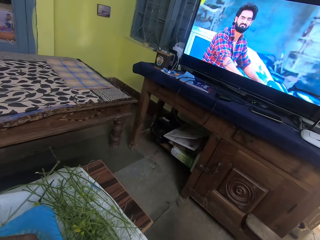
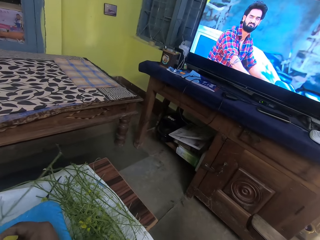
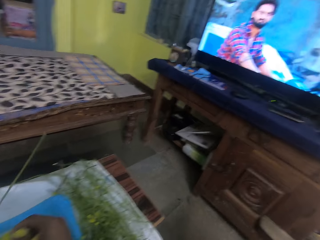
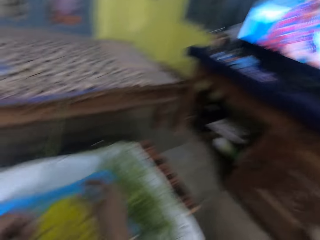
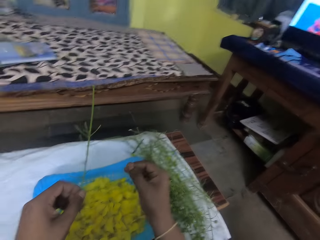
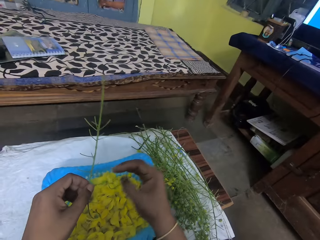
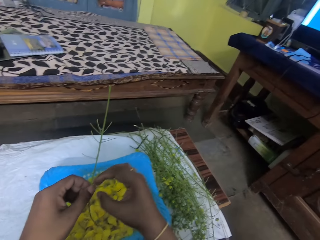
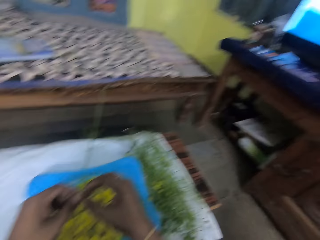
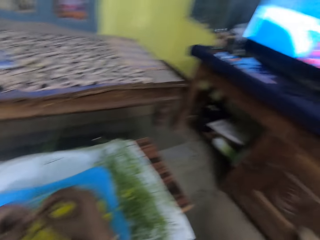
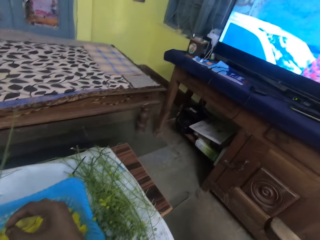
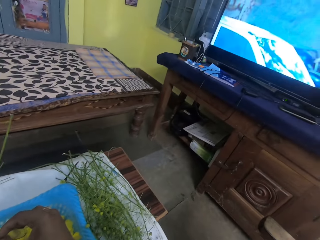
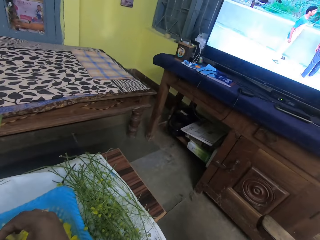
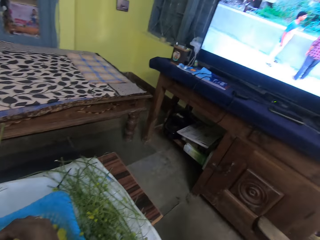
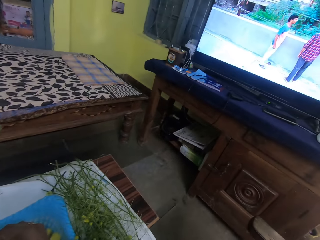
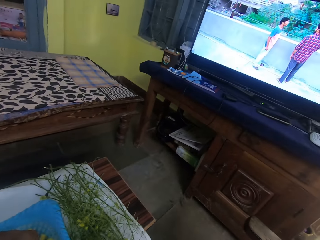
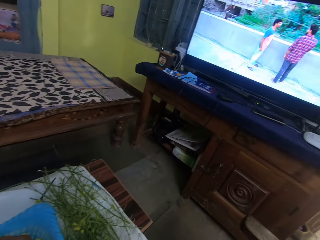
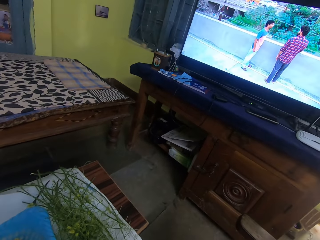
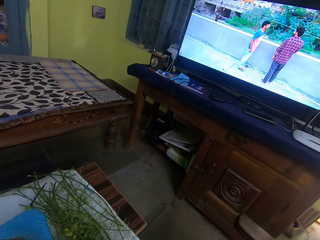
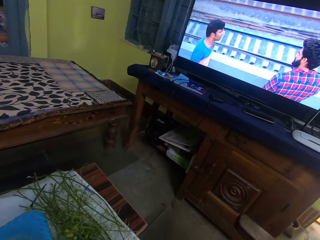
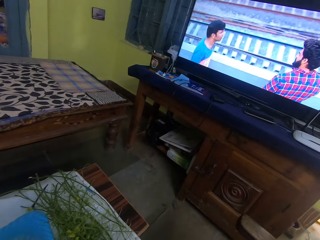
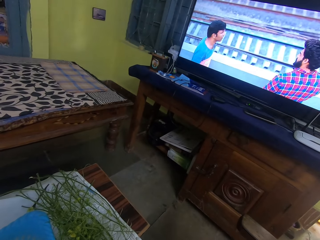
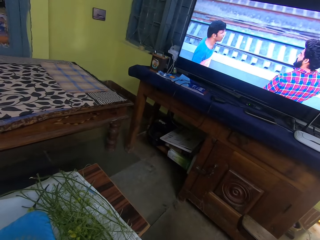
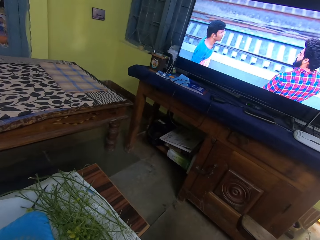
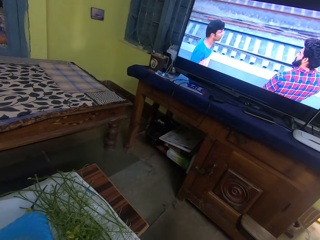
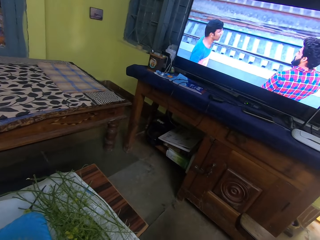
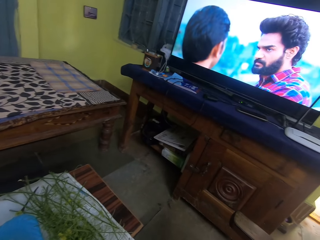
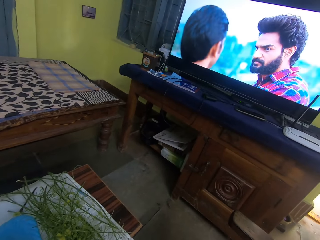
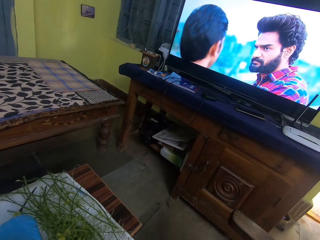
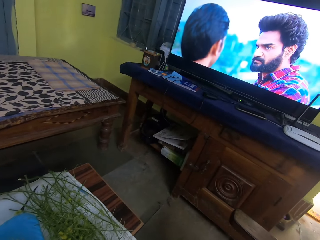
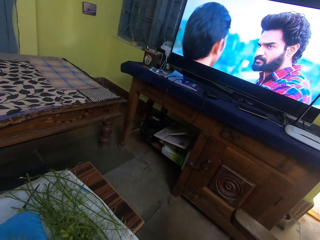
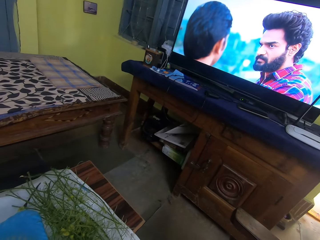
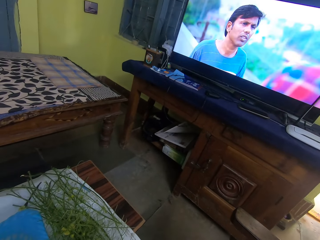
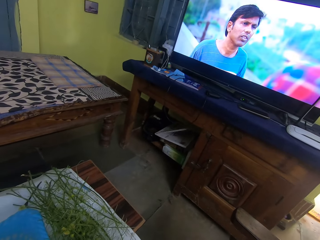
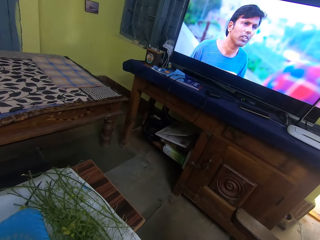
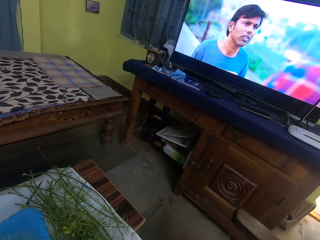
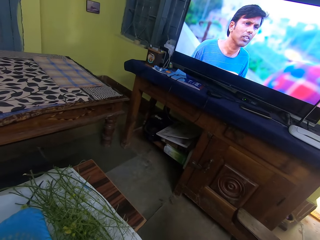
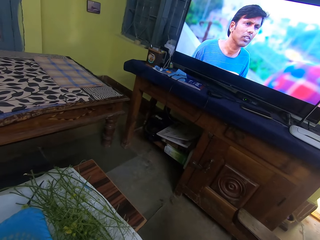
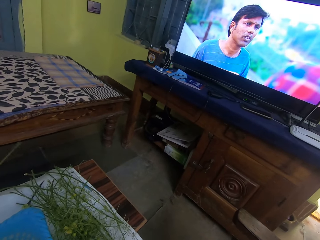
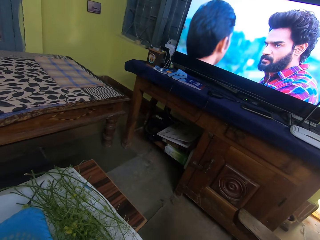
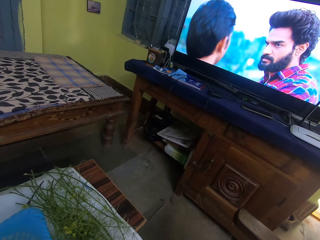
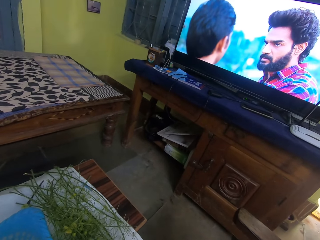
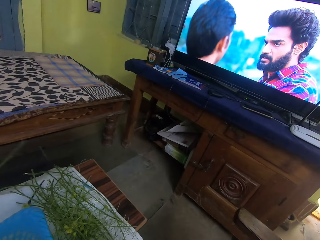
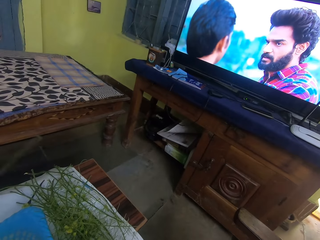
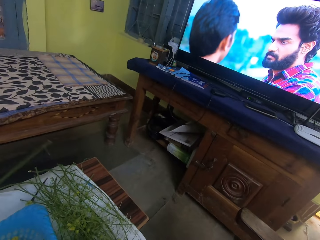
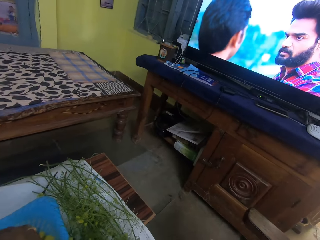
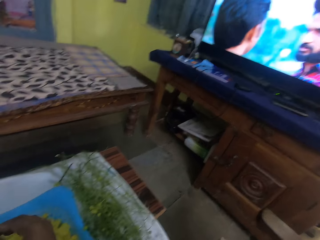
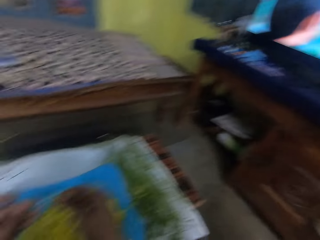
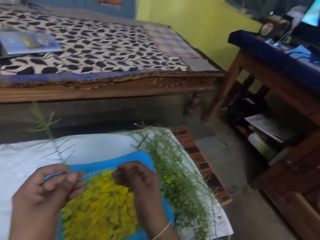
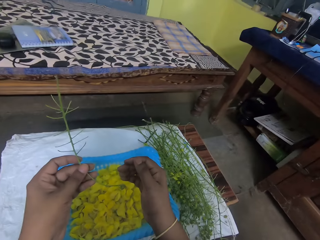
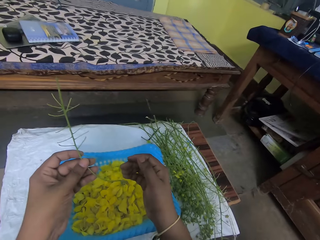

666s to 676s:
The camera wearer drops leaves in the sieve on the table with her right hand. She plucks leaves from the leaf stem in her left hand with her right hand. She stares at the screen.

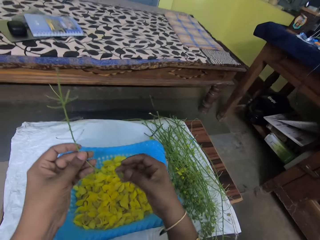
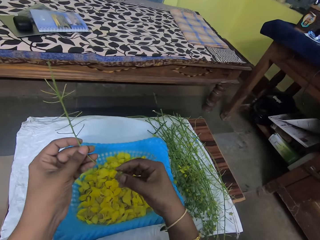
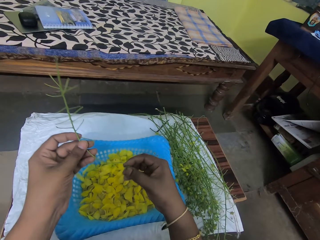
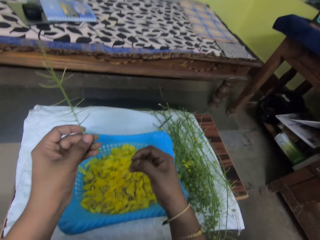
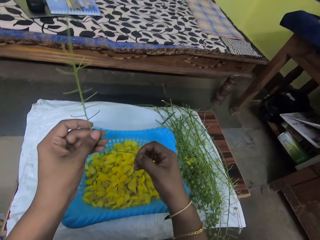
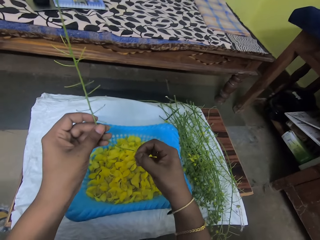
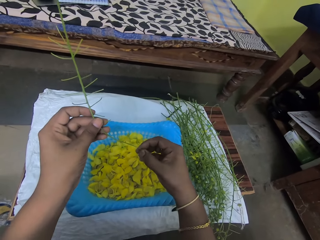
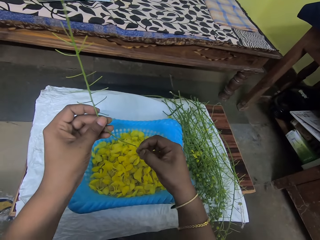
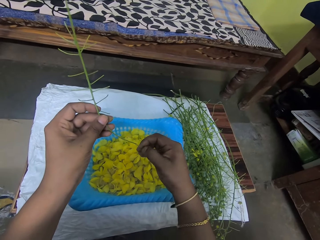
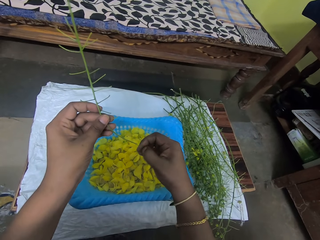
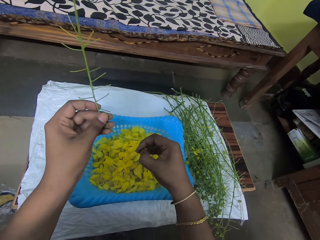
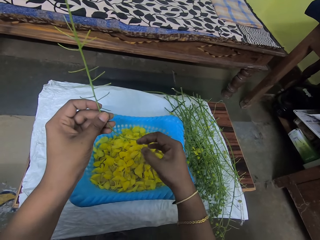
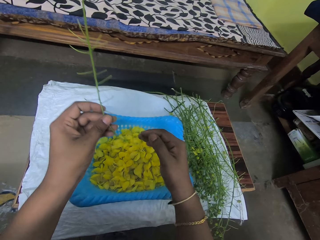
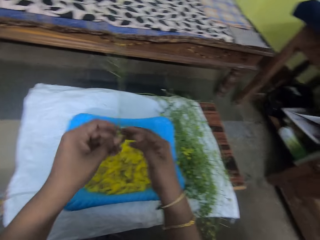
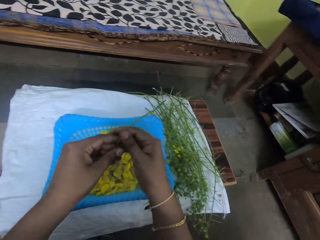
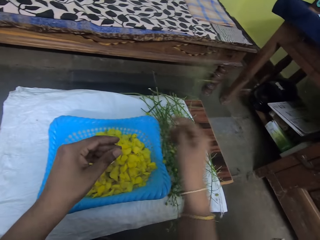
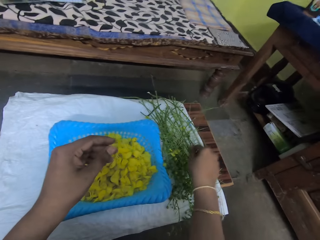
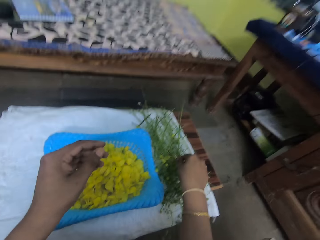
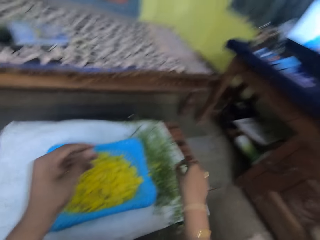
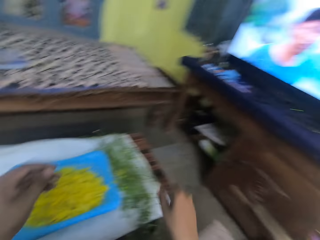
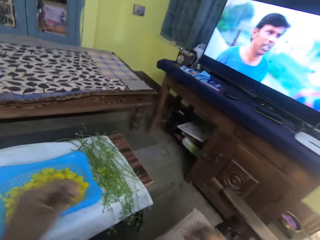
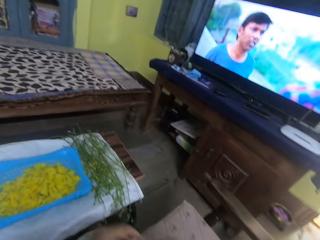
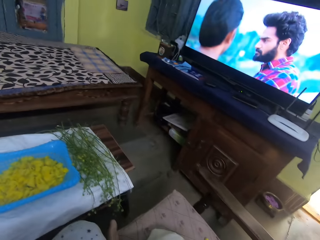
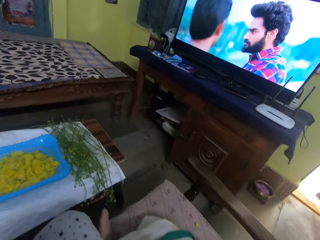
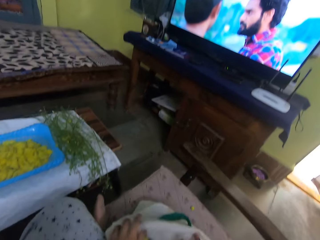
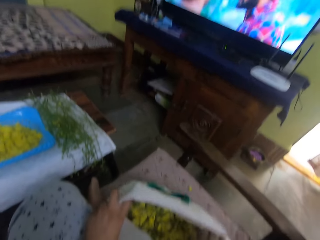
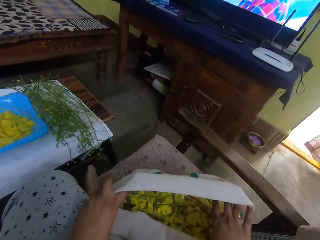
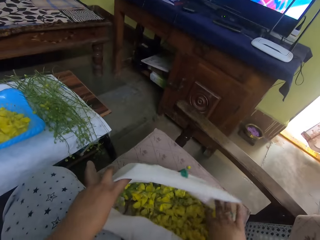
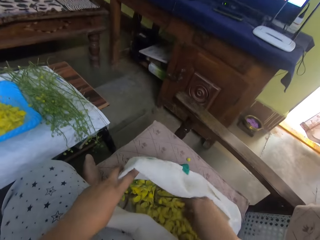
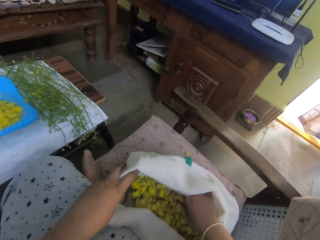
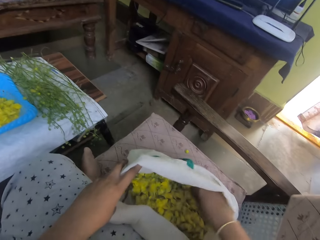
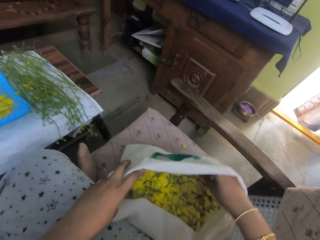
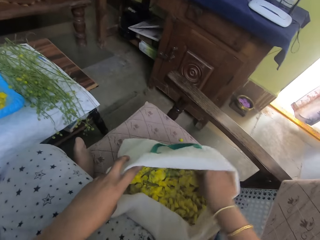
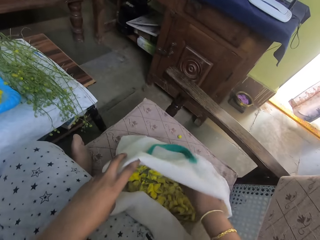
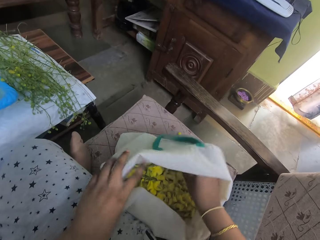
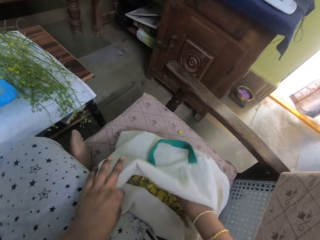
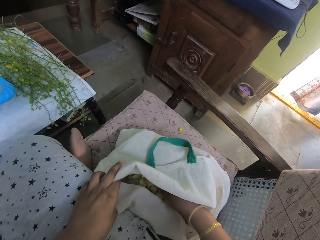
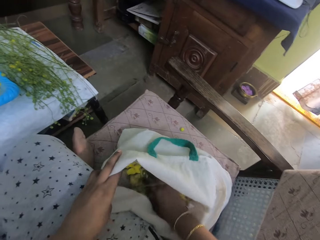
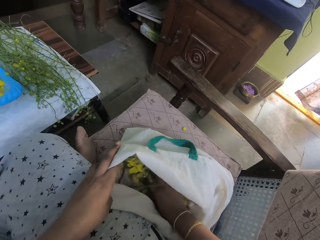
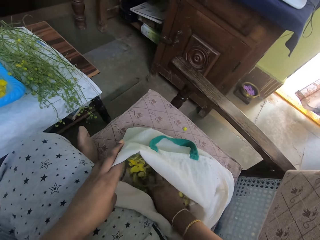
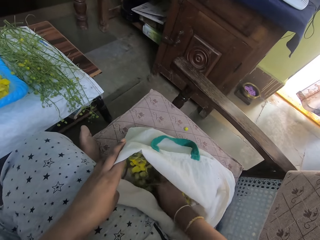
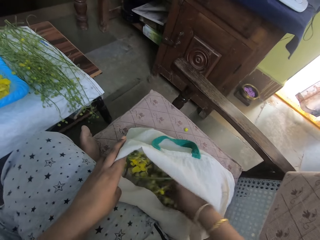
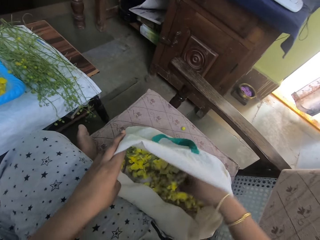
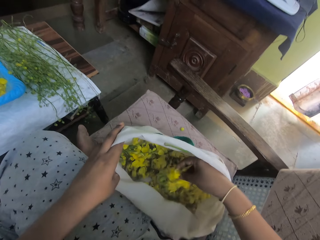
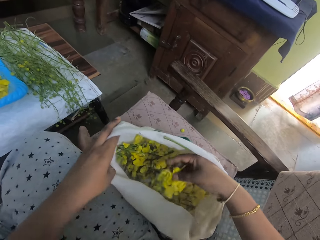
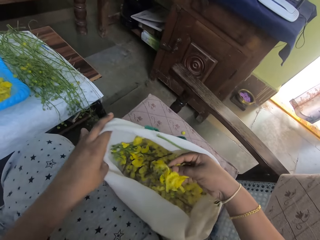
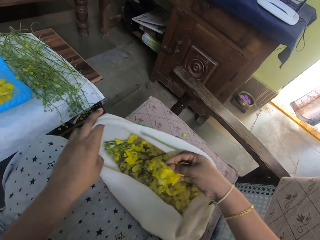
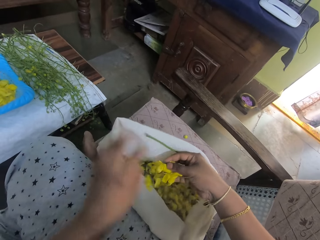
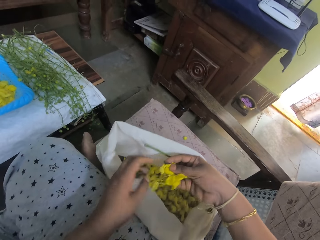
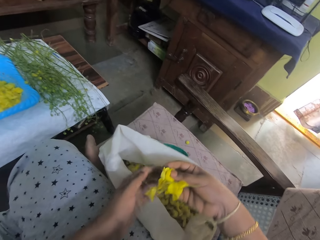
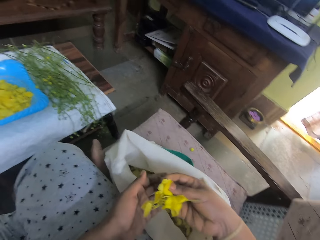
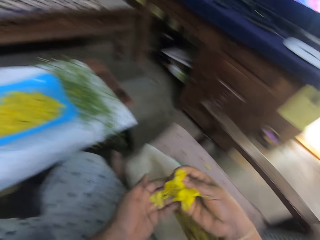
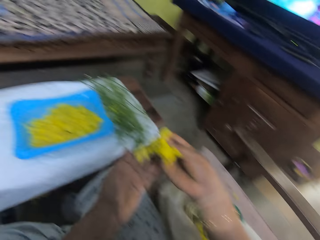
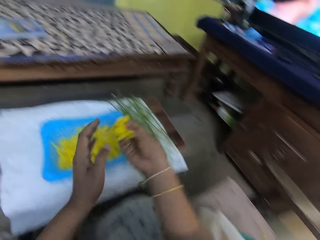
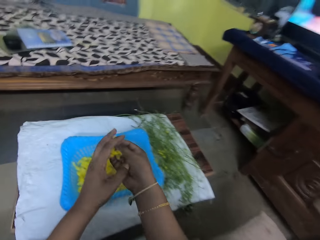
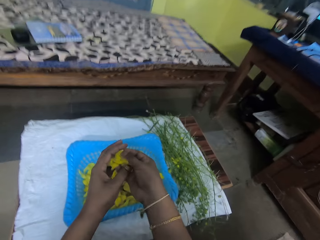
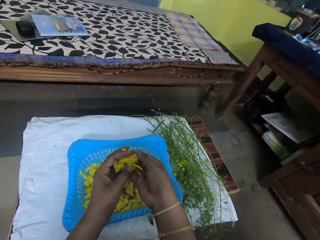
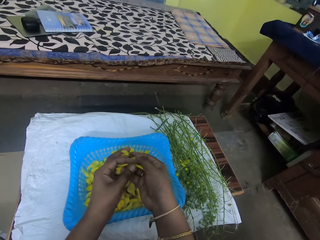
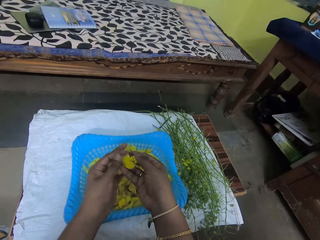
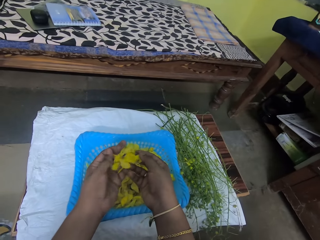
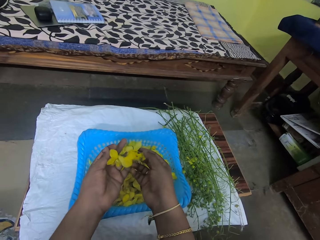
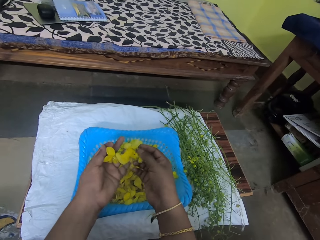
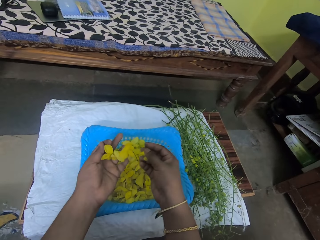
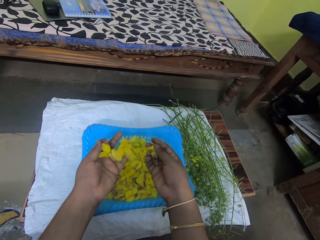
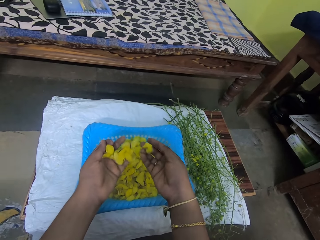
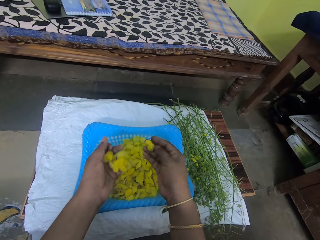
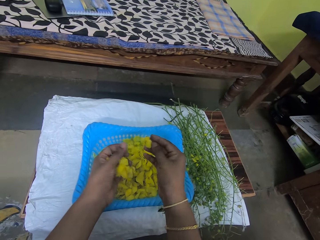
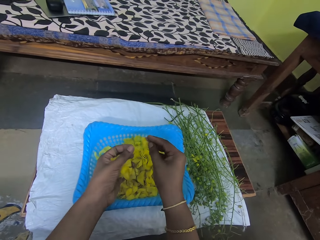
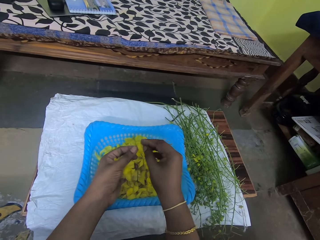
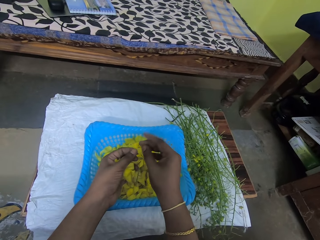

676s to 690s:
The camera wearer plucks flower from the plant. She plucks a leaf from the leaf stem in her left hand with her right hand. She drops the leaf in the sieve on the table with her right hand. She passes the leaf stem from her left hand to her right hand. She places the leaf stem on the side of the table with her right hand. She adjusts the bag. She holds the bag of leaves on the chair with both hands. She holds the bag of leaves on the chair with her right hand and touches leaves in the bag of leaves on the chair with her right hand. She picks some leaves from the bag of leaves on the chair with her right hand. She sorts the leaves with both hands. She stares at the flower.
